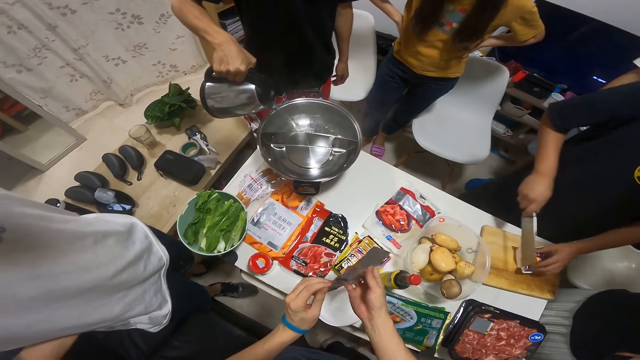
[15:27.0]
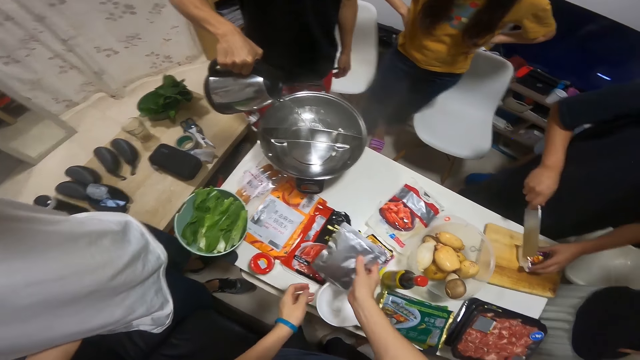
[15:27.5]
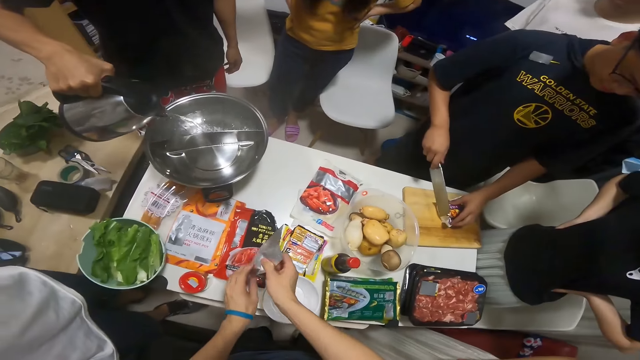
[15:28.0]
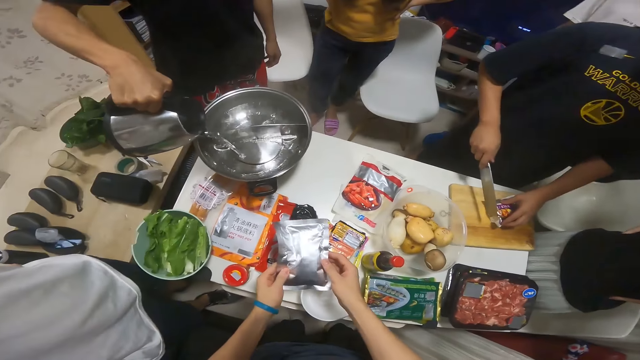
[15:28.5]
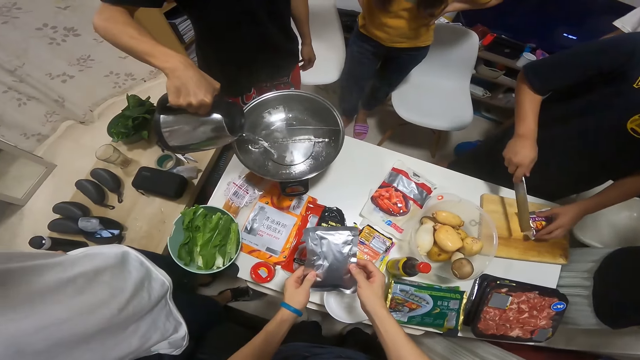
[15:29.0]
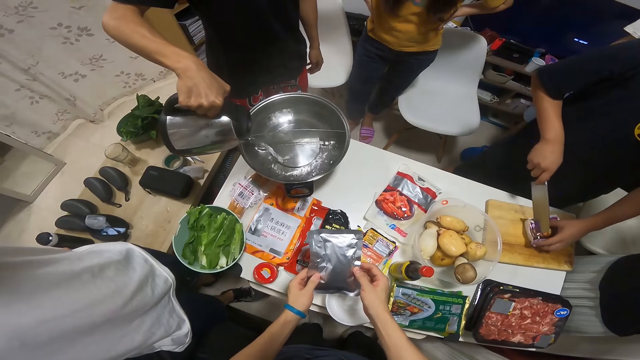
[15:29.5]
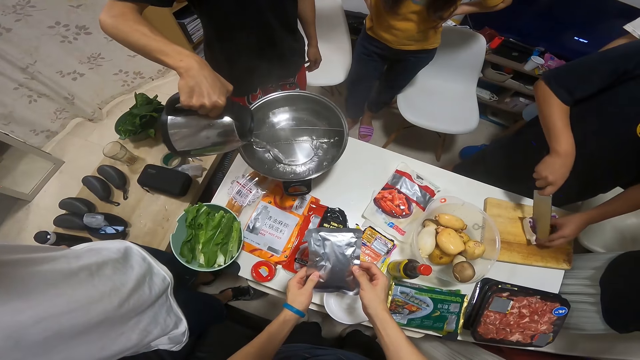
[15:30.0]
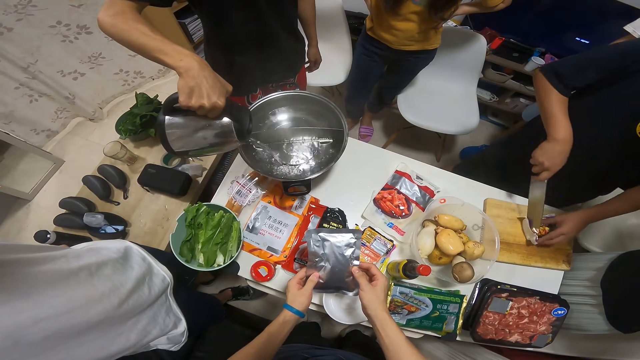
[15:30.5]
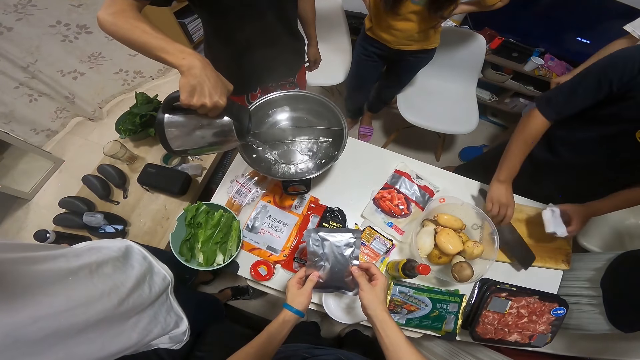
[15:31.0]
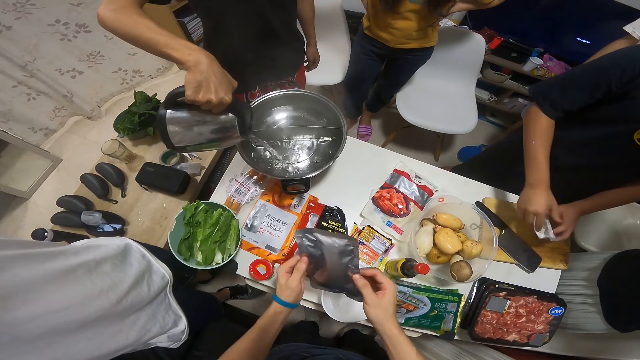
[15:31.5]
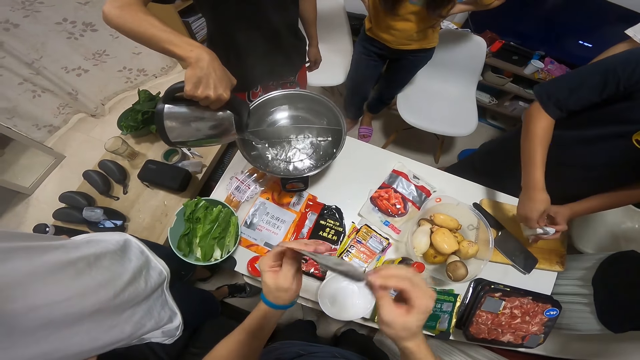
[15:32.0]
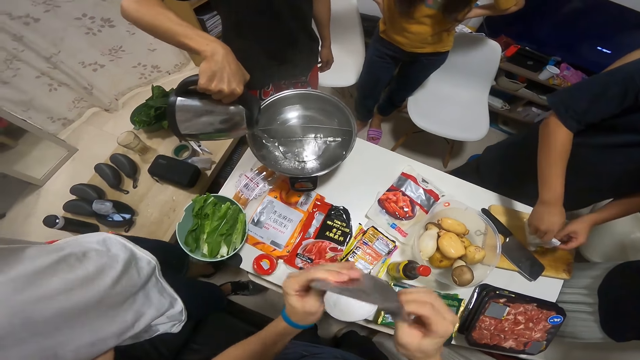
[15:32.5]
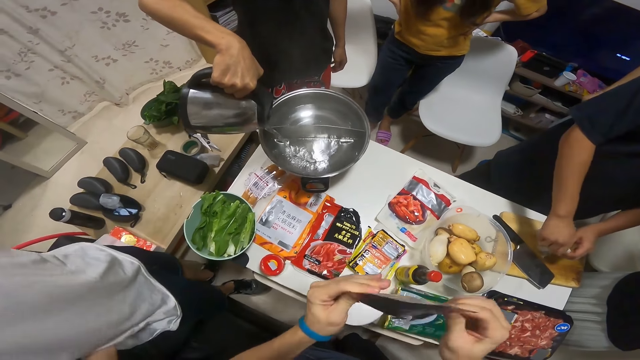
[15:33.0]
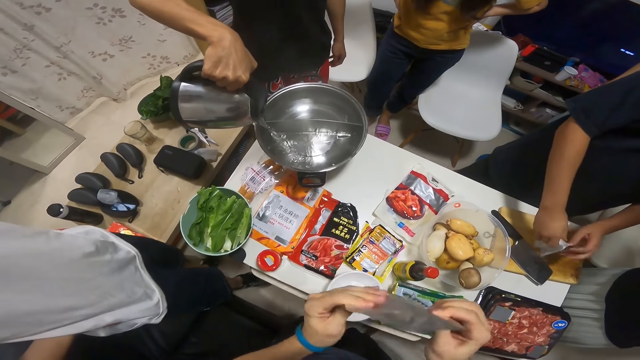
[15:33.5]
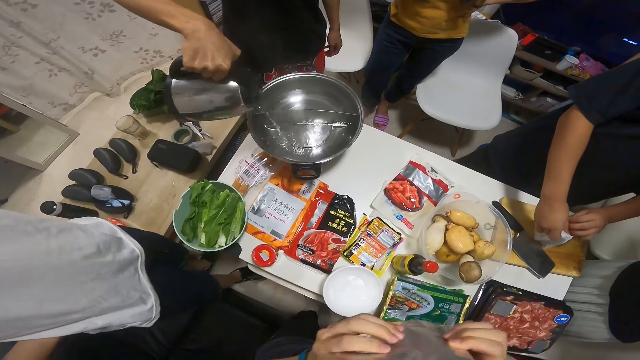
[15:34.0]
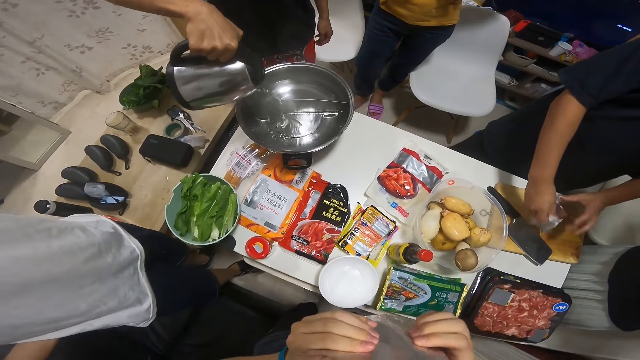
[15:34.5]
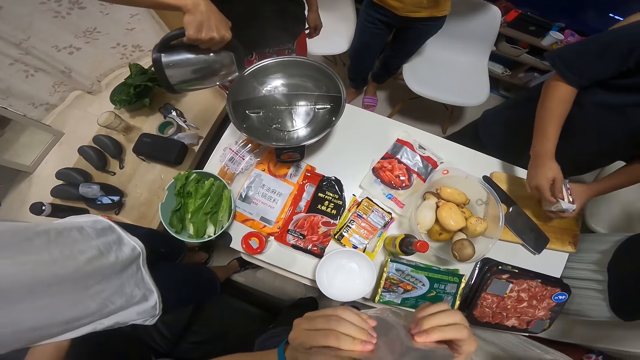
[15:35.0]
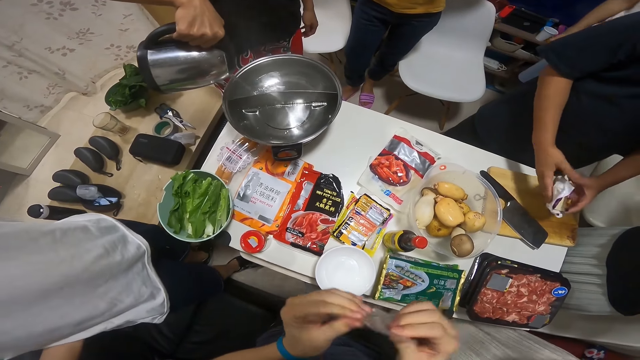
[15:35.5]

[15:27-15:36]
The camera wearer flips the foil sachet in his hands with both hands. A man lifts the cleaver knife from the chopping board on the table with his right hand. He slices the pack of butter in his left hand on the chopping board on the table with the cleaver knife in his right hand. He drops the cleaver knife in his right hand on the chopping board on the table. He opens the pack of butter on the chopping board on the table with both hands. The camera wearer shakes the foil sachet in his hands with both hands.

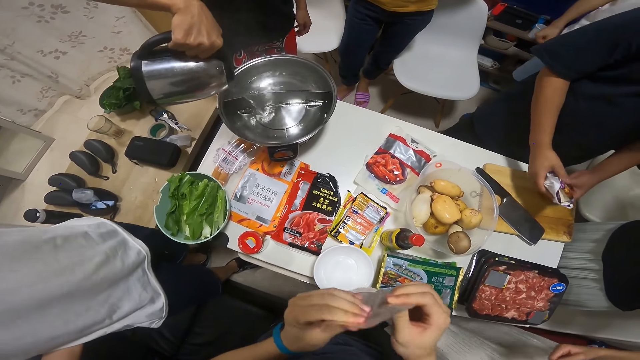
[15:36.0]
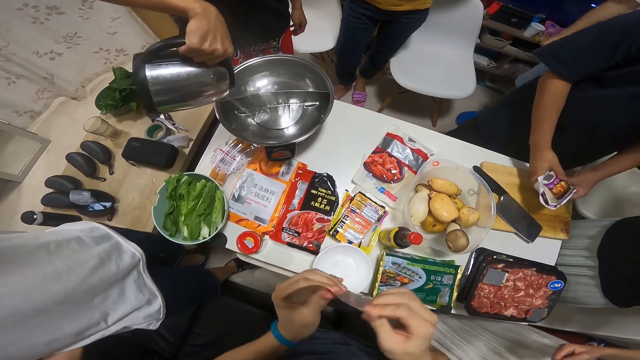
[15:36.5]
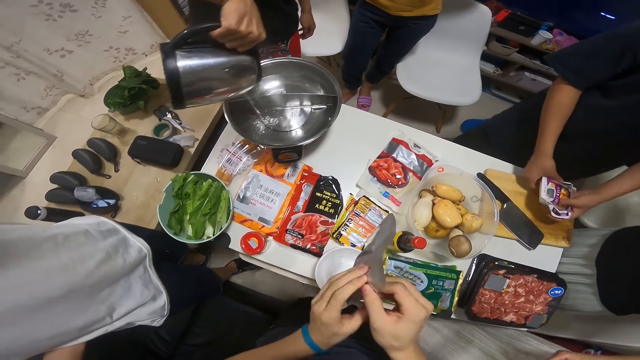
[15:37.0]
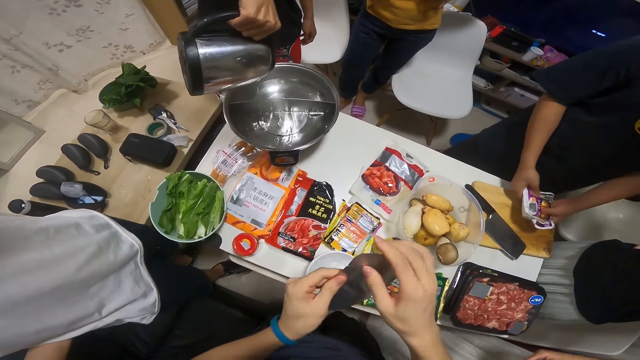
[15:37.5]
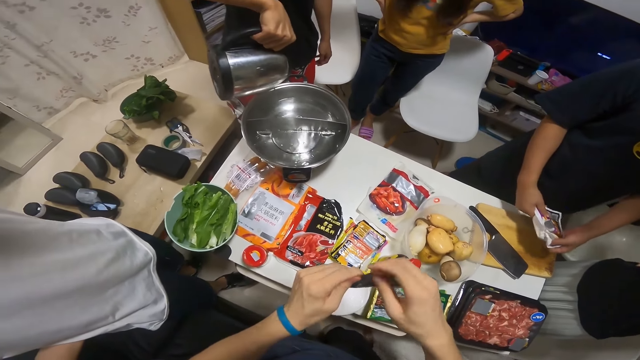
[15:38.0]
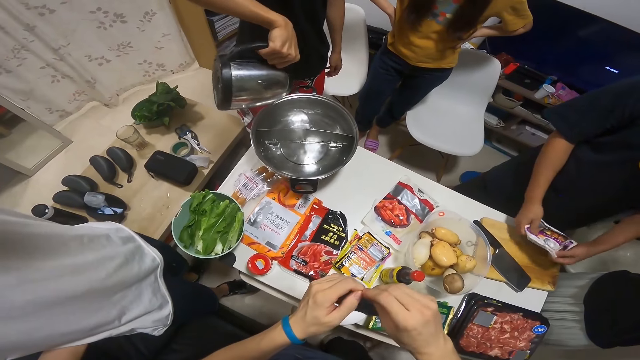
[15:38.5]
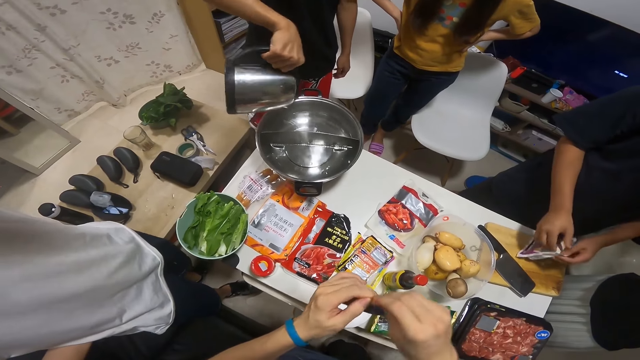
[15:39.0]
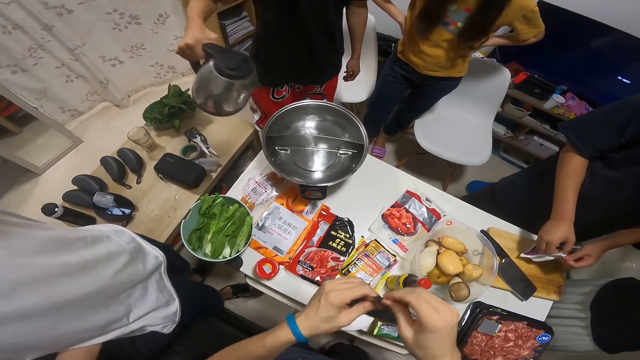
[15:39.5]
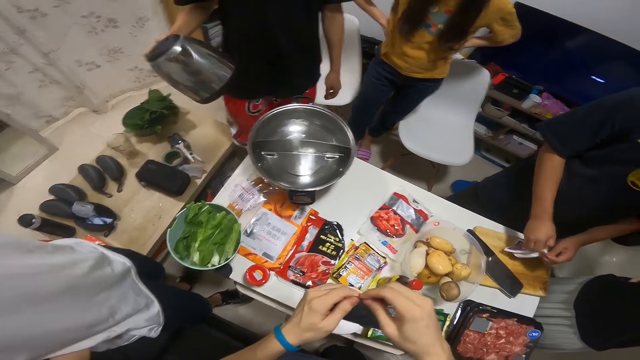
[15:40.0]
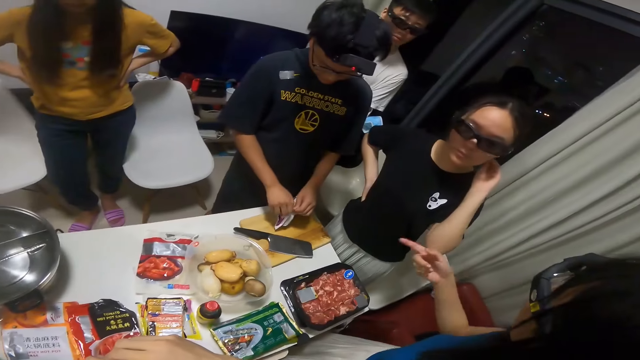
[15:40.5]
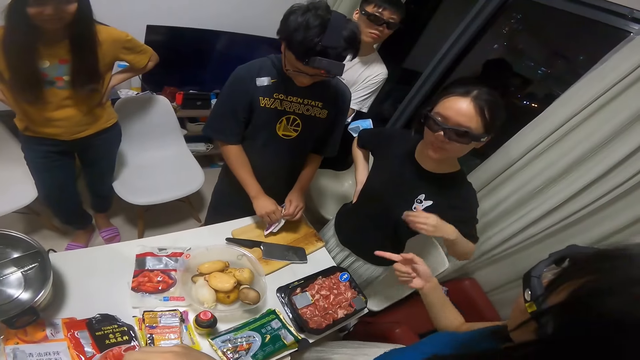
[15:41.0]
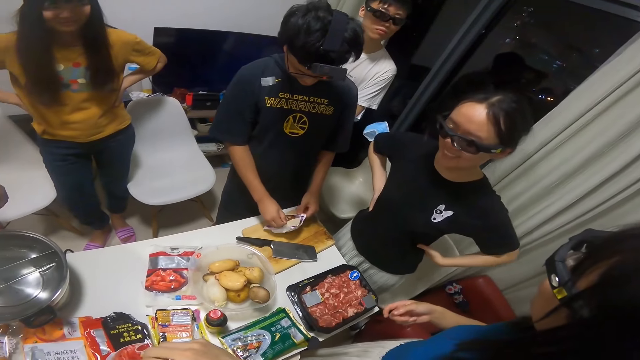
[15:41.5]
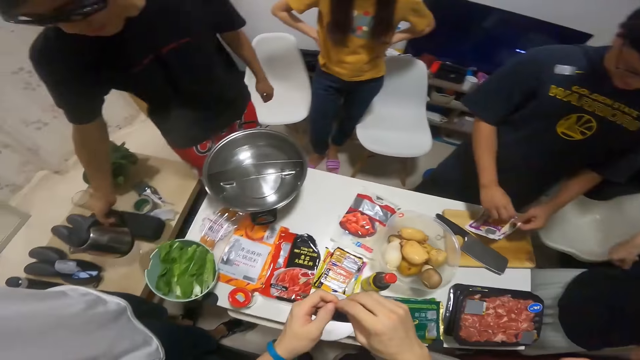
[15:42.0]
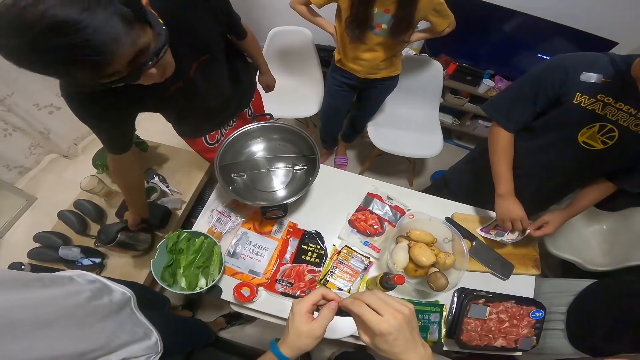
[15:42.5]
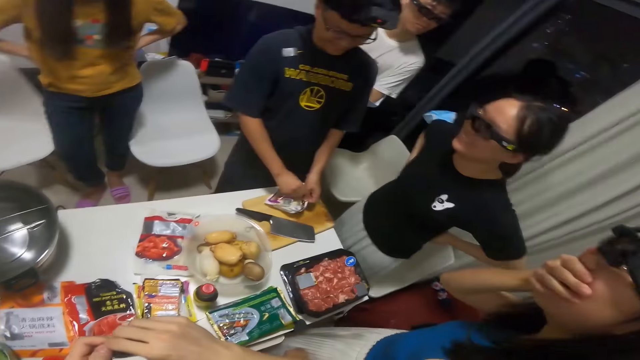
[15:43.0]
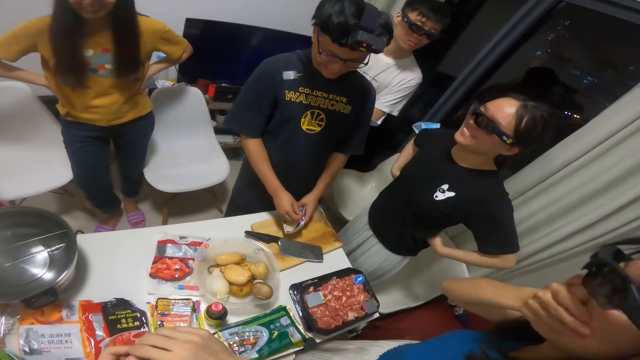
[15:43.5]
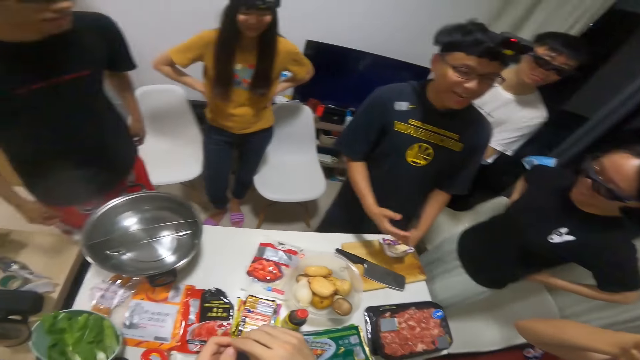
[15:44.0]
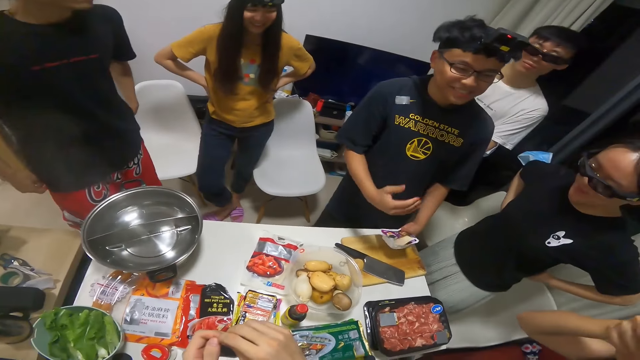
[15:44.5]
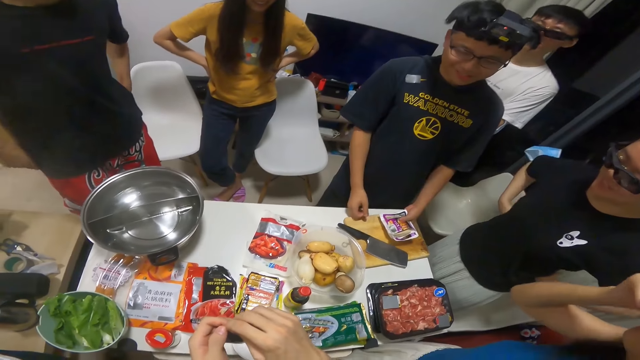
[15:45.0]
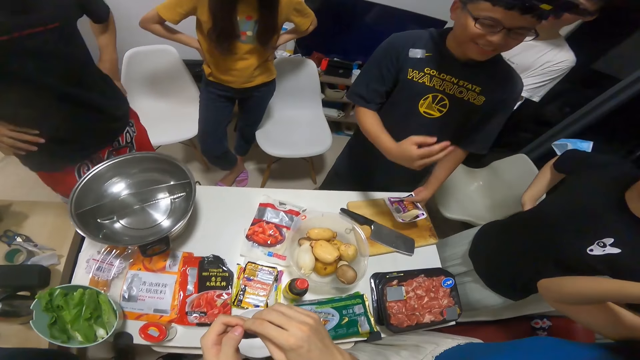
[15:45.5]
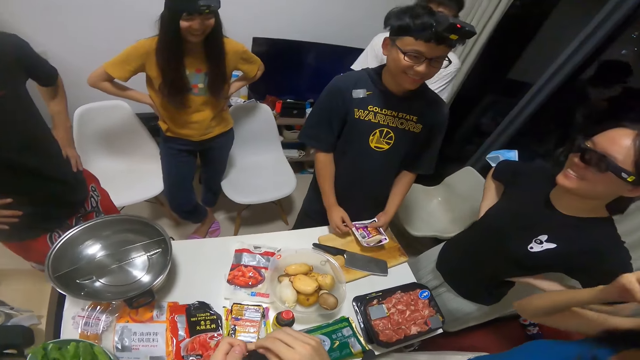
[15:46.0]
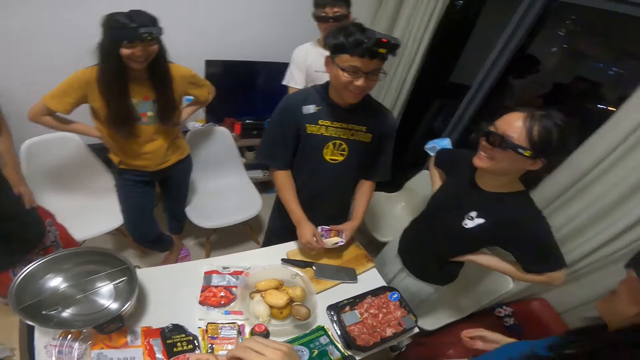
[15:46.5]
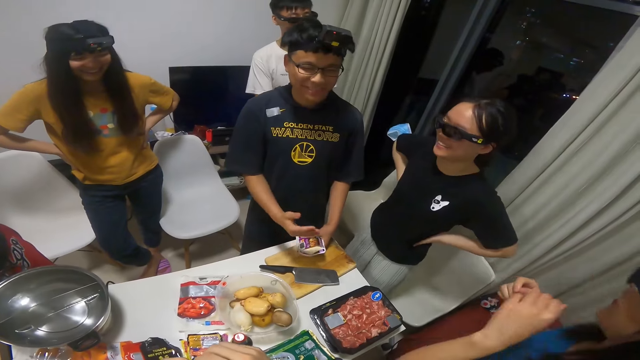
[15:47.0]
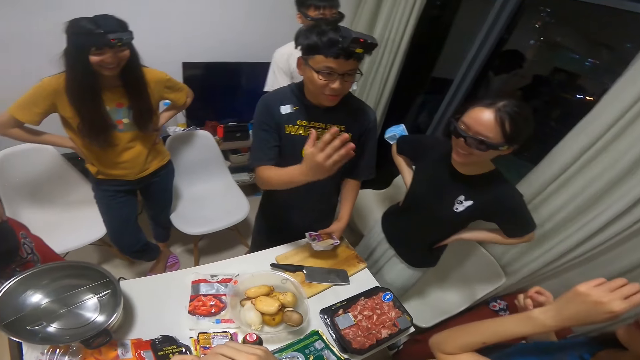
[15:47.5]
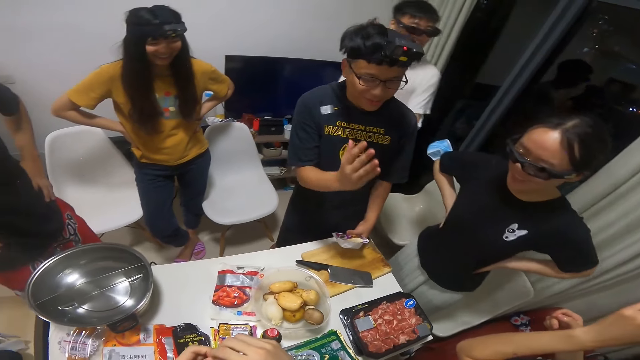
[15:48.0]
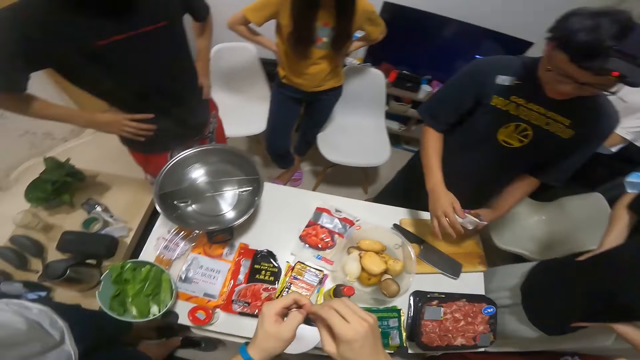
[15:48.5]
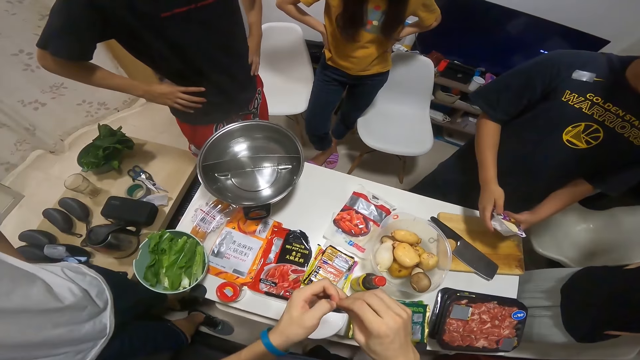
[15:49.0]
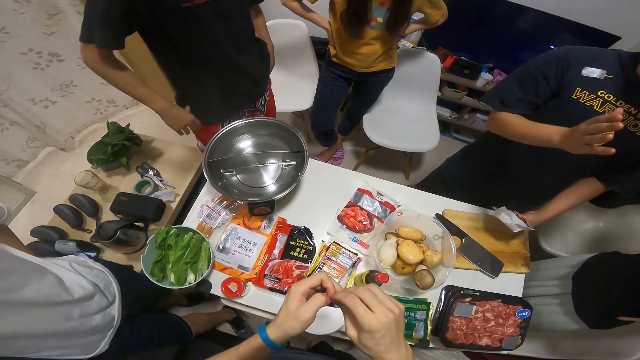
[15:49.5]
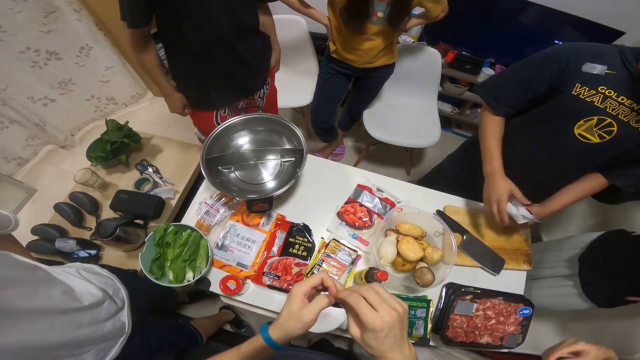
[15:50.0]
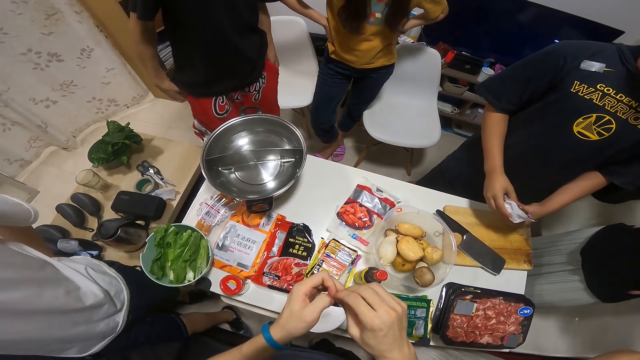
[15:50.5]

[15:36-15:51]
The camera wearer flips the foil sachet in his hands with both hands. He holds the foil sachet in both hands. A man drops the kettle in his right hand on the other table. Another man holds cheese on the hand.
